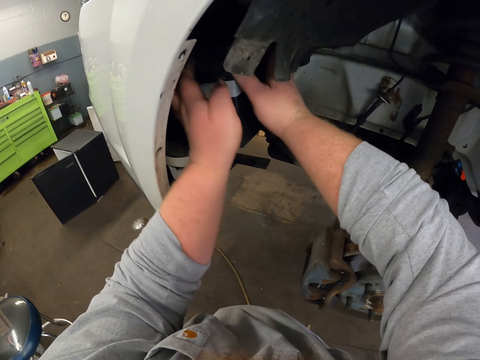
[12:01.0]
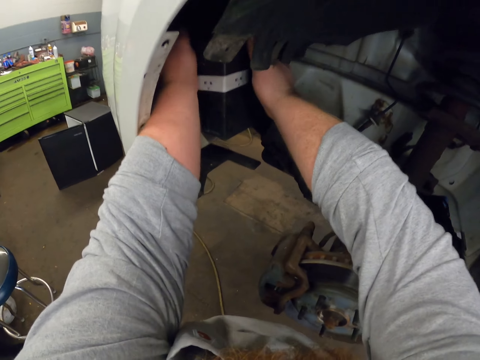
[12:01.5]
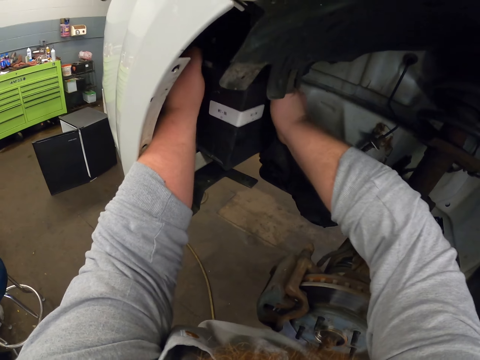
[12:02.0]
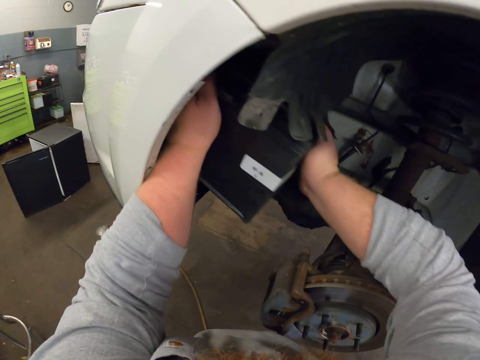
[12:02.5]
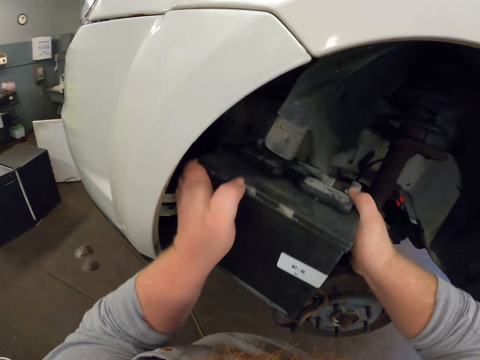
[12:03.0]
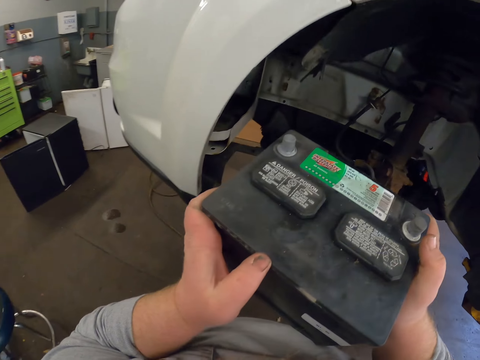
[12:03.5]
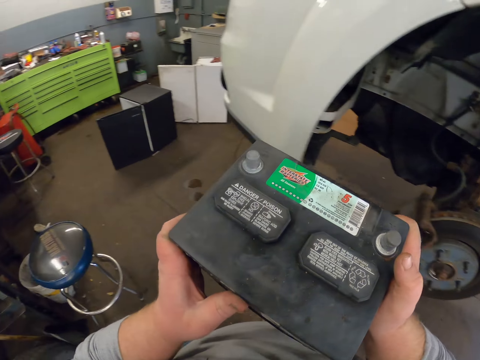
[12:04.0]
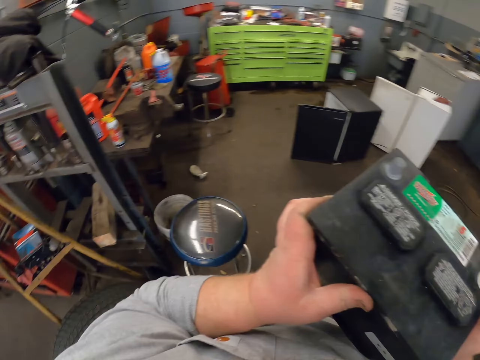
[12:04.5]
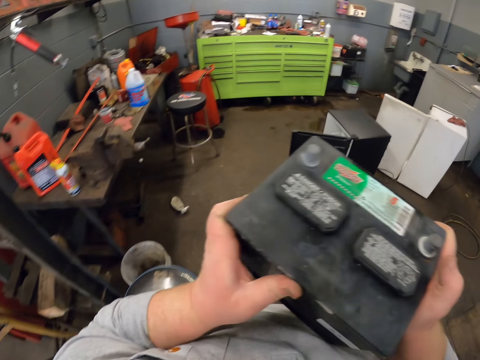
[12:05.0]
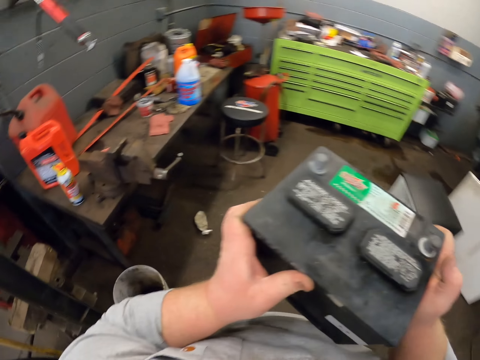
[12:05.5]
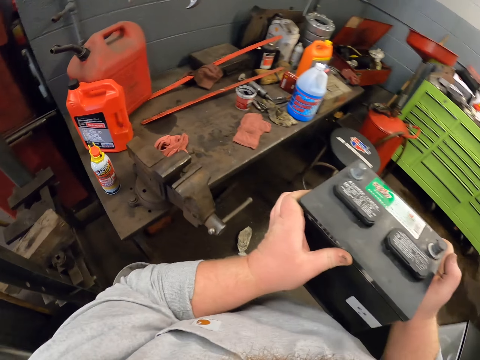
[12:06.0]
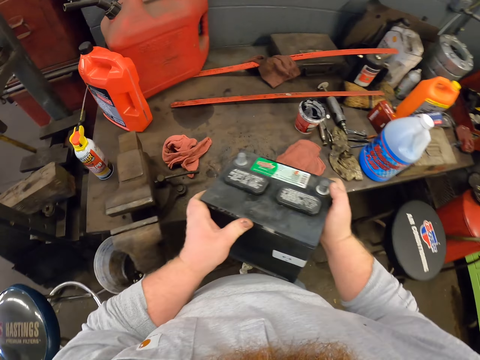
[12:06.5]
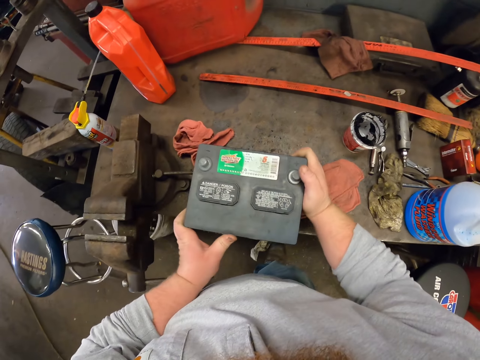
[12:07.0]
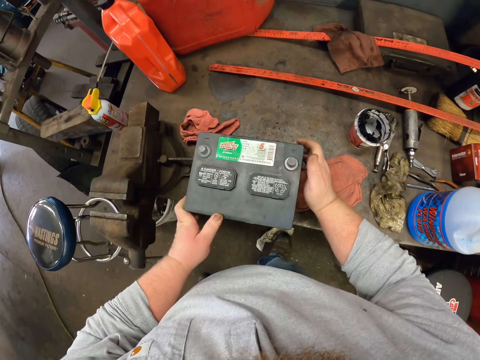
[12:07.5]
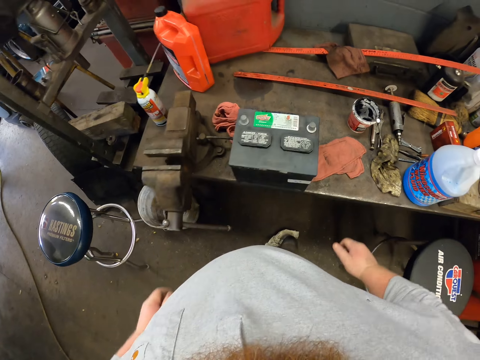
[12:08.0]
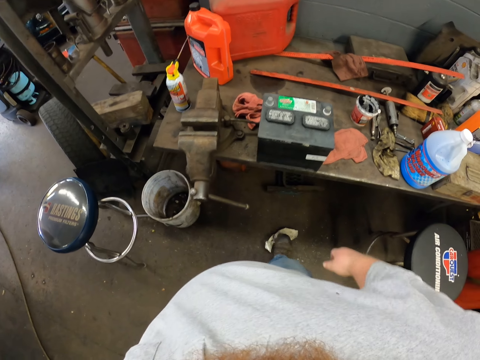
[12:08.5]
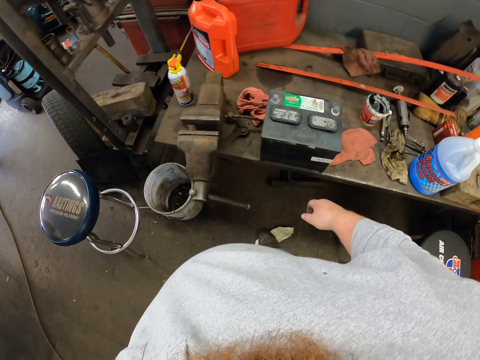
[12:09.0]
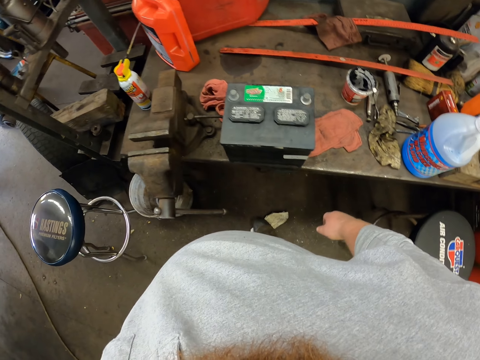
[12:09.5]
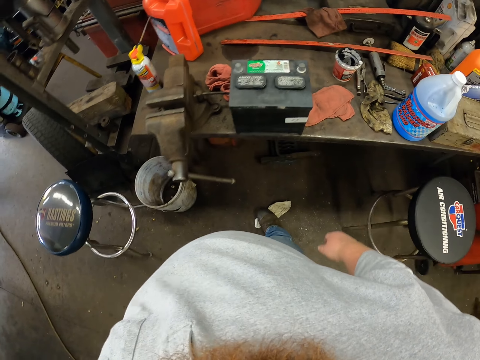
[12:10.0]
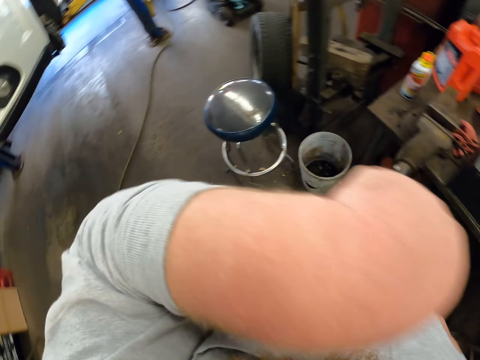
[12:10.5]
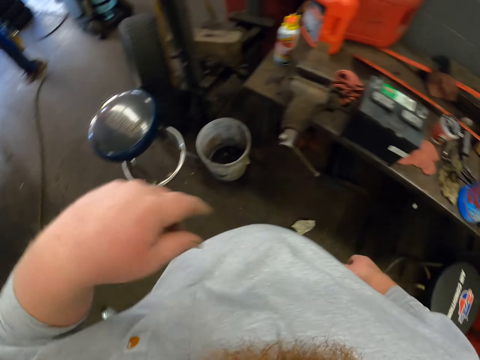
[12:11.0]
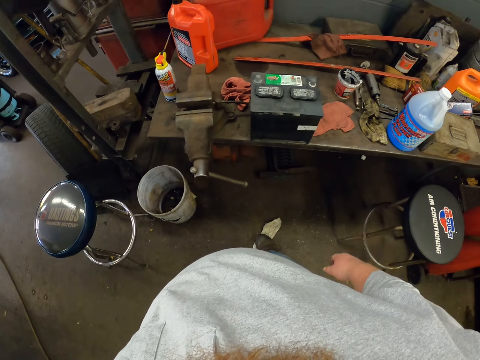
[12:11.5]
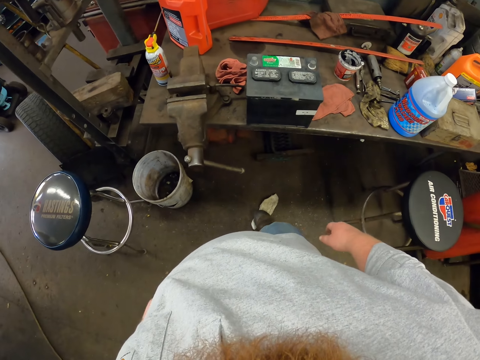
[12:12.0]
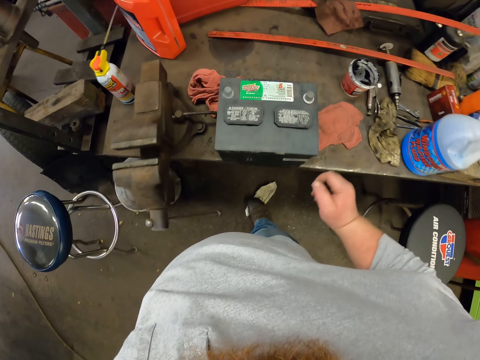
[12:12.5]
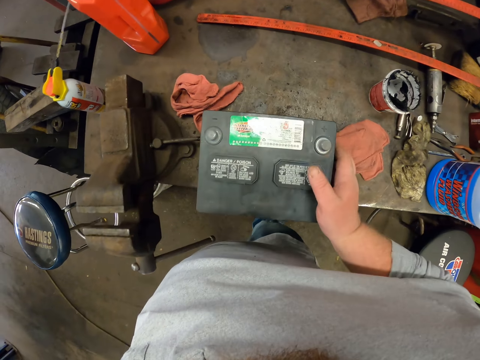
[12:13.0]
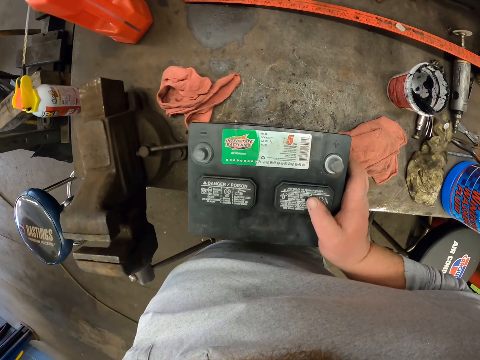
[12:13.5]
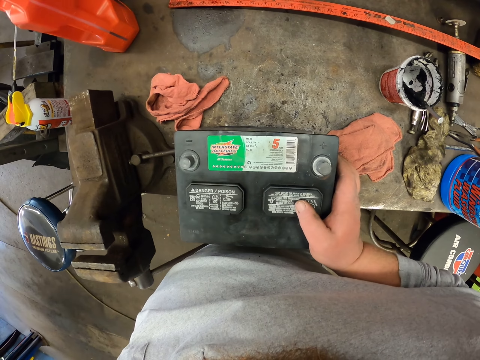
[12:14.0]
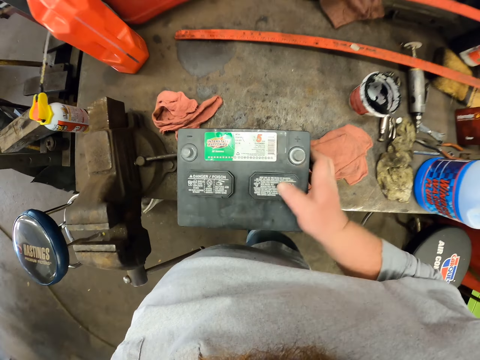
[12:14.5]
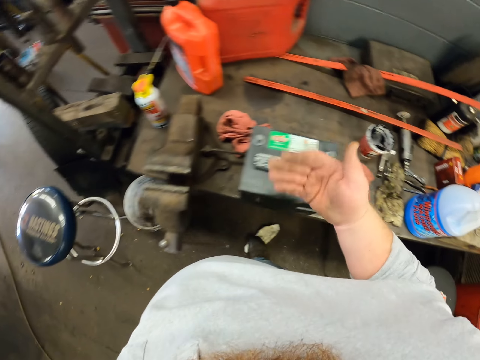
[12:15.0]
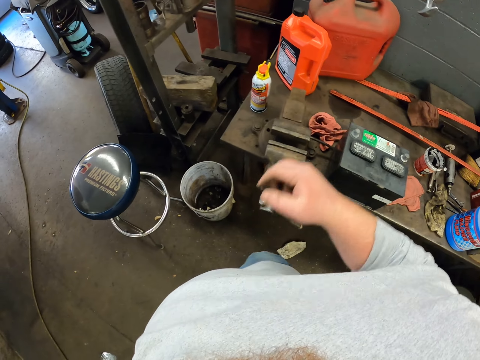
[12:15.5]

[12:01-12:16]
The camera wearer removes the battery from the vehicle. They walk towards the table. They put the battery on top of the table. They stare at the table. They touch the battery. They look at the battery.

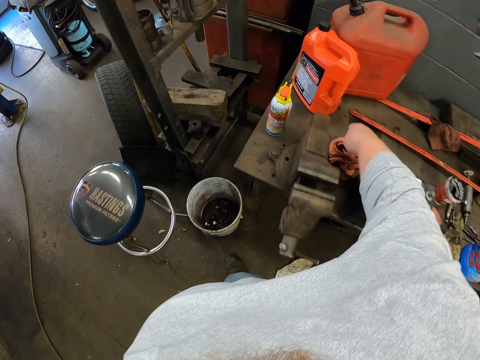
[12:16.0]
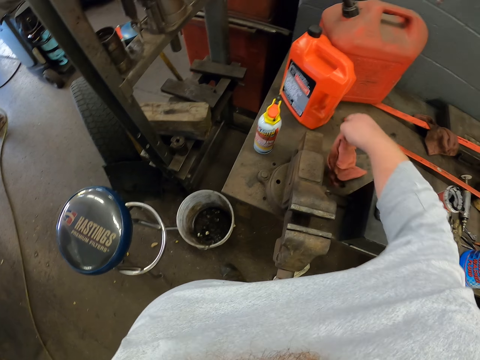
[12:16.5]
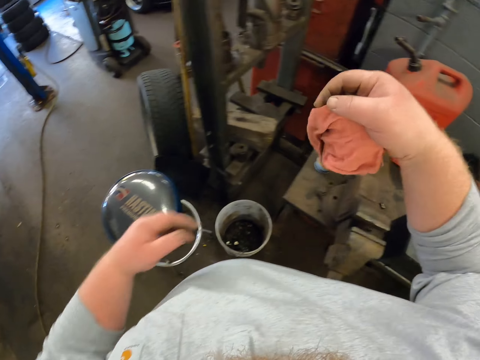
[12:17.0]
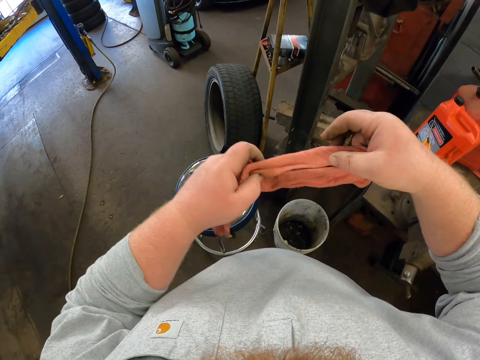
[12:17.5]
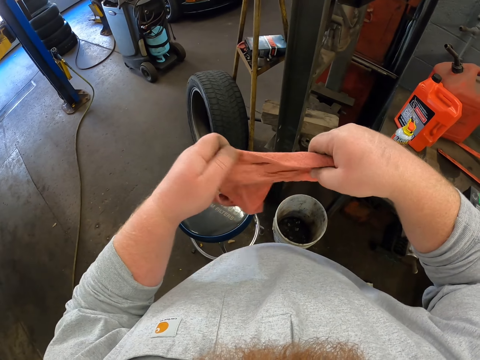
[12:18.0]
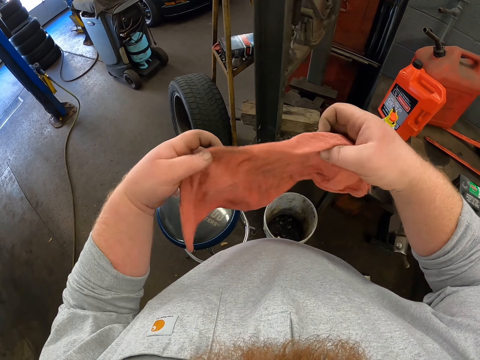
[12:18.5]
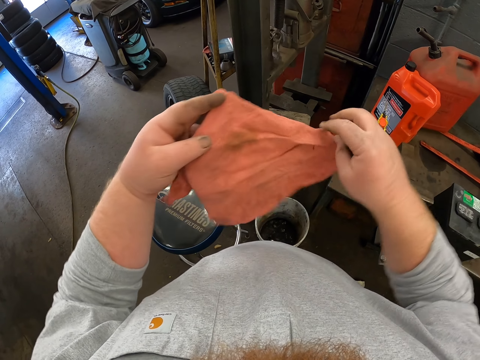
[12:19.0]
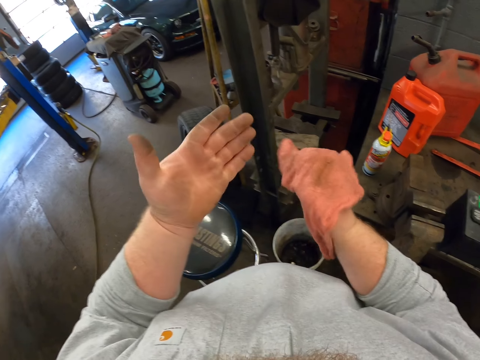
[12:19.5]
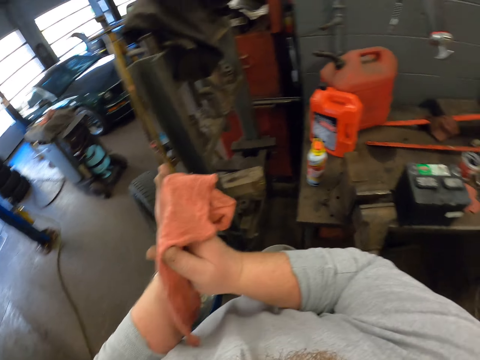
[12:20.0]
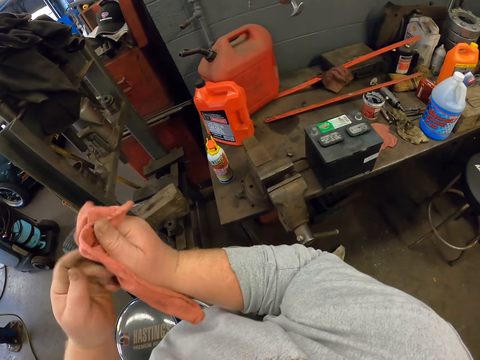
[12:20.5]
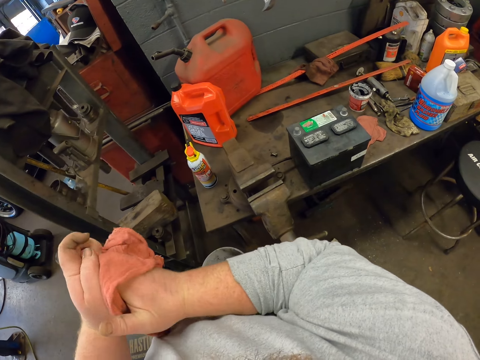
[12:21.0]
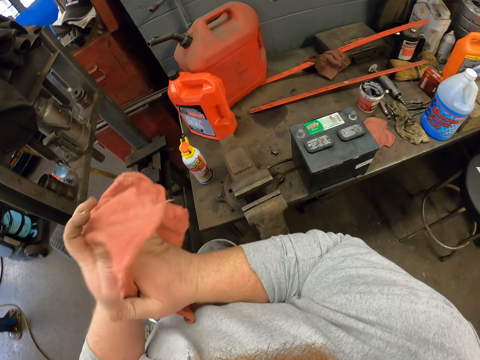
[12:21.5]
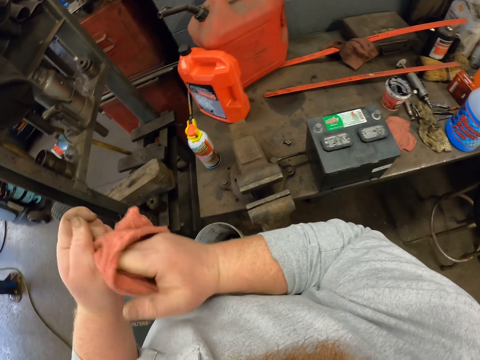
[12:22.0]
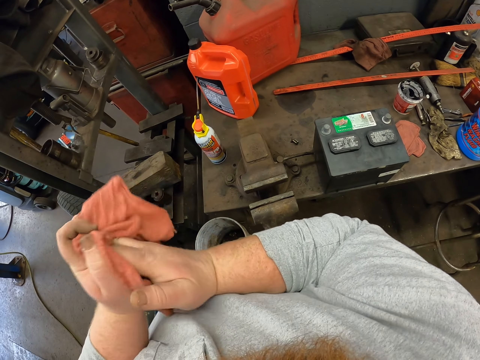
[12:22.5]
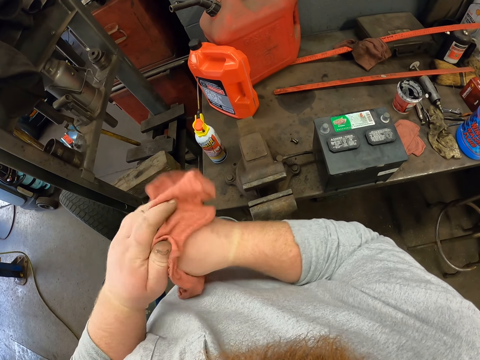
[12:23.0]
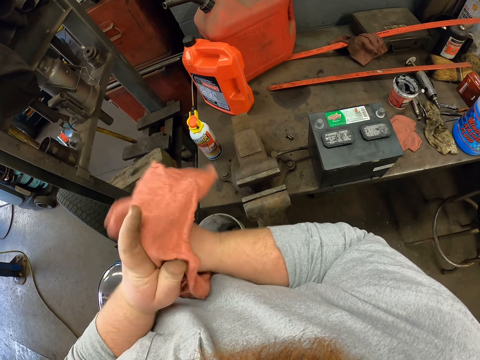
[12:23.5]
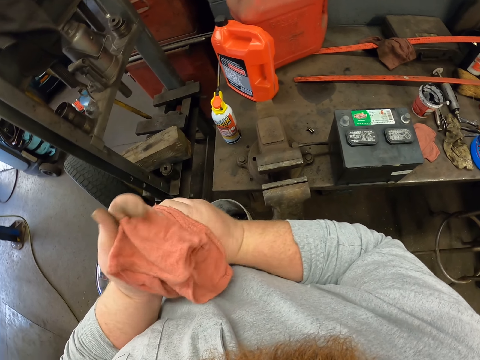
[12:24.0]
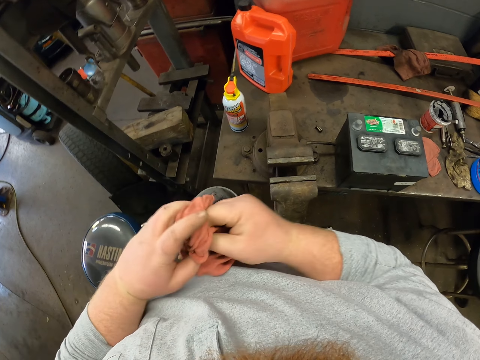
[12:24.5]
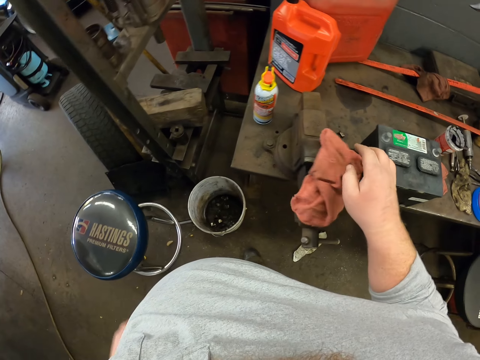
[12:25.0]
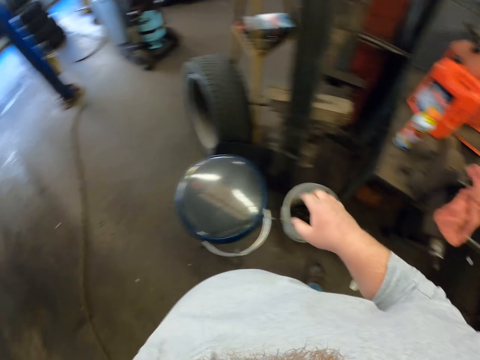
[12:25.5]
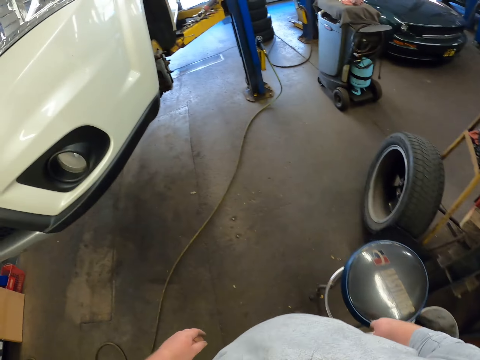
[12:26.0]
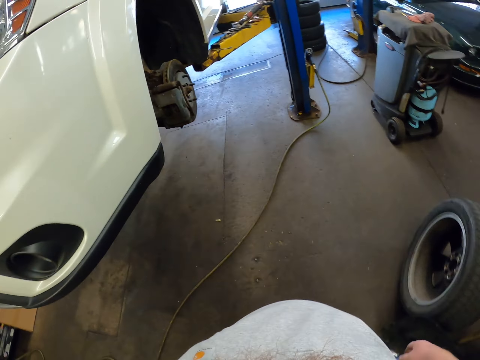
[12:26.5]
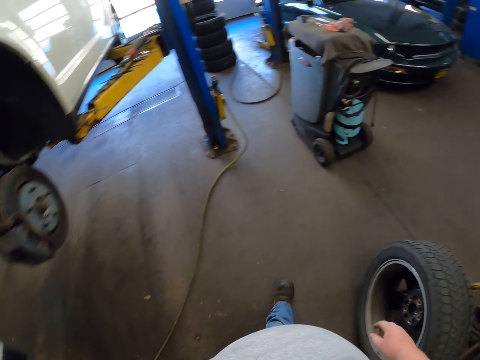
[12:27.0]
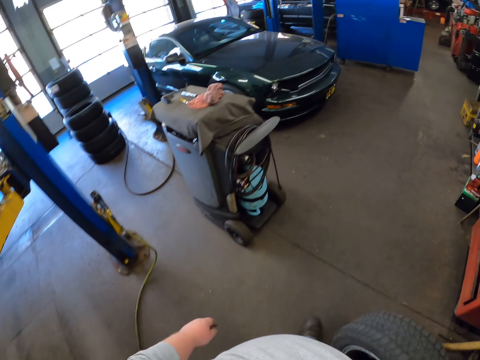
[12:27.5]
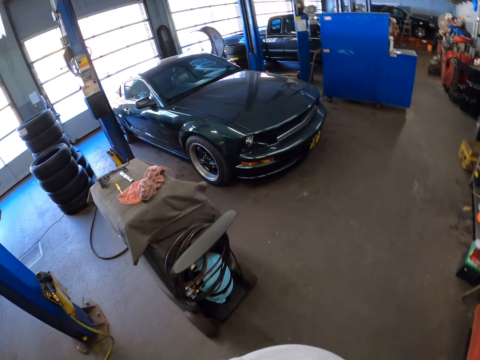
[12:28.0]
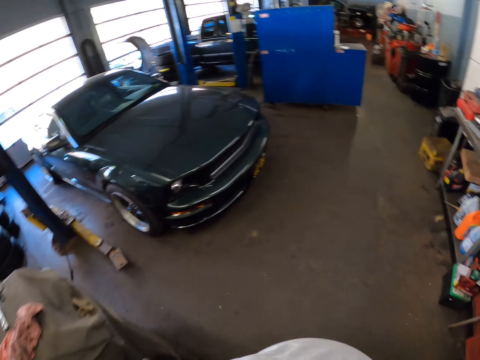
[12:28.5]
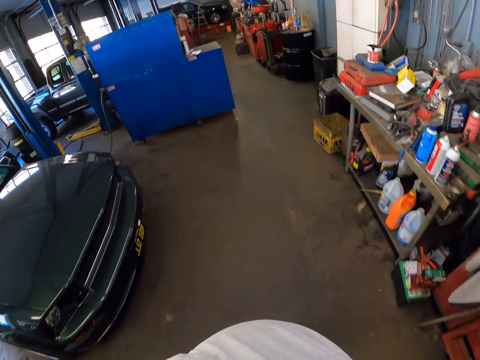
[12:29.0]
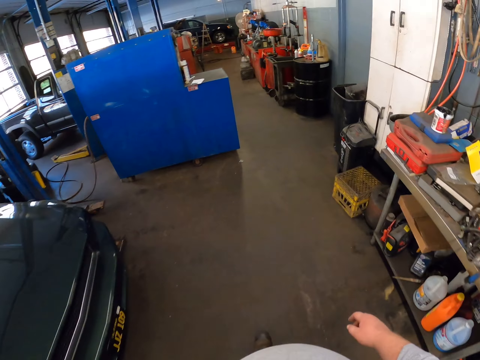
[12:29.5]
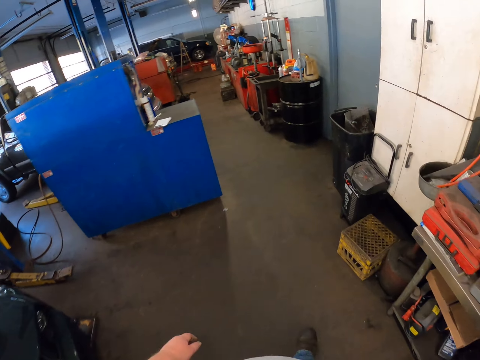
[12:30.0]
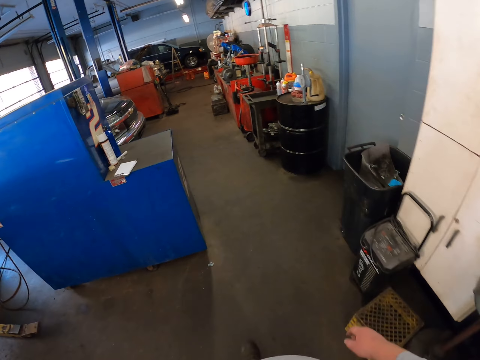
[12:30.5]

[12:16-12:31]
The camera wearer picks up the cloth on top of the table. He touches the cloth. He wipes his hands with the cloth. He puts the cloth on top of the table. He moves towards the car, to the other side.
